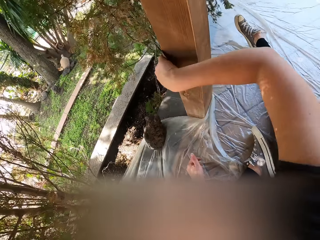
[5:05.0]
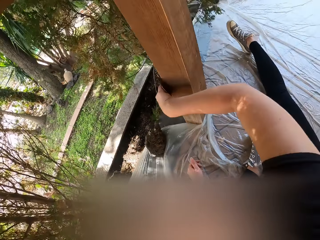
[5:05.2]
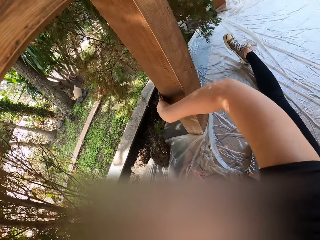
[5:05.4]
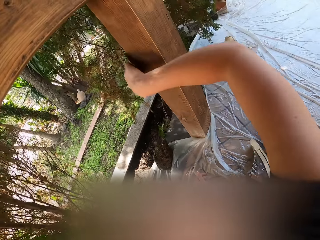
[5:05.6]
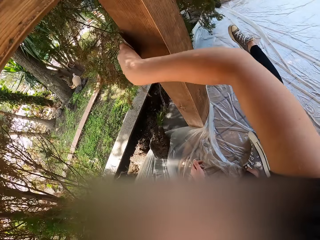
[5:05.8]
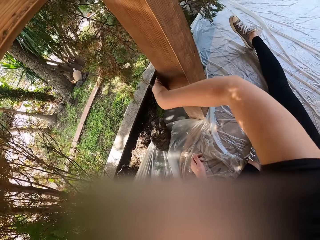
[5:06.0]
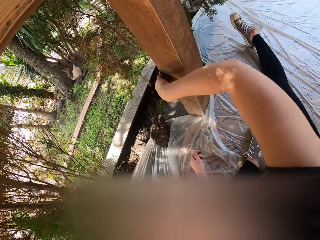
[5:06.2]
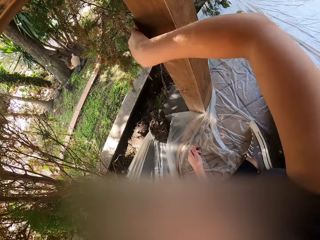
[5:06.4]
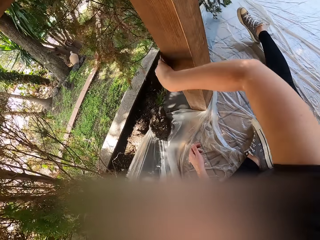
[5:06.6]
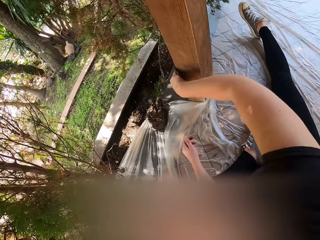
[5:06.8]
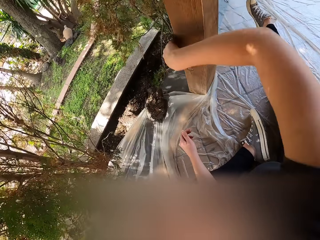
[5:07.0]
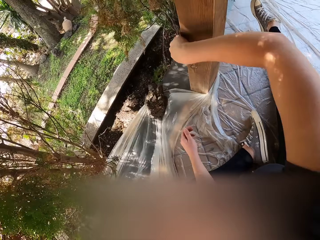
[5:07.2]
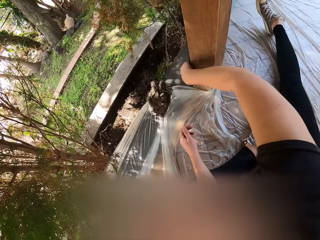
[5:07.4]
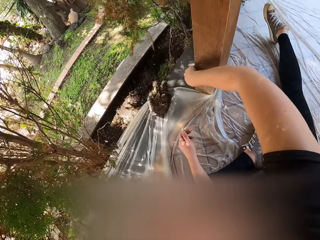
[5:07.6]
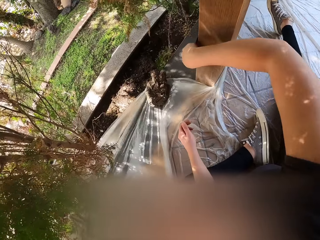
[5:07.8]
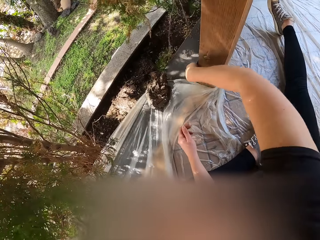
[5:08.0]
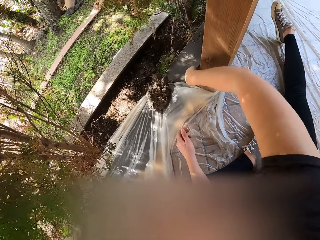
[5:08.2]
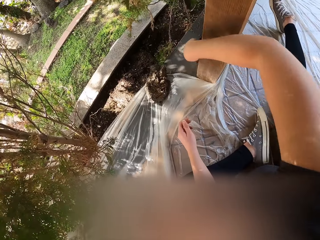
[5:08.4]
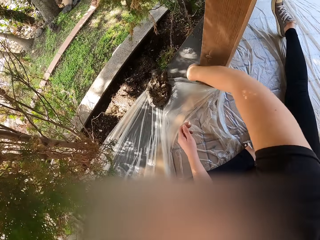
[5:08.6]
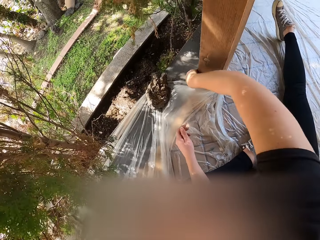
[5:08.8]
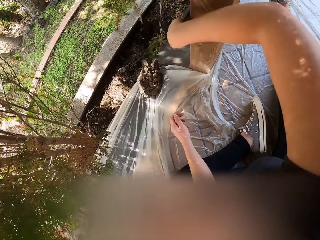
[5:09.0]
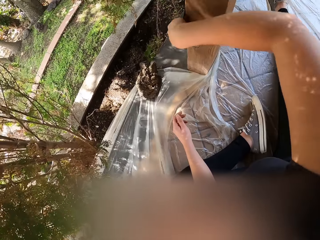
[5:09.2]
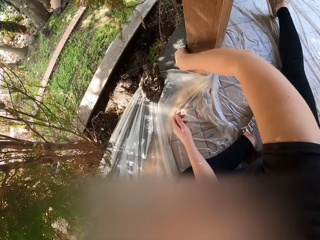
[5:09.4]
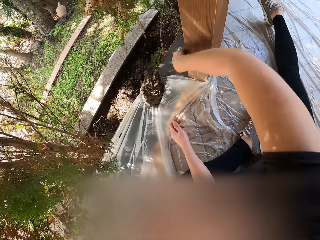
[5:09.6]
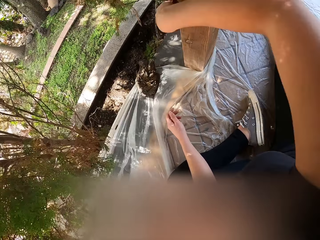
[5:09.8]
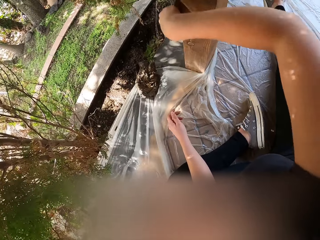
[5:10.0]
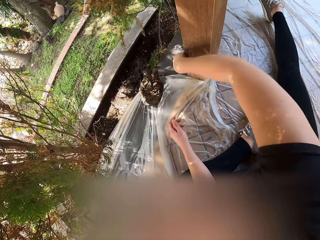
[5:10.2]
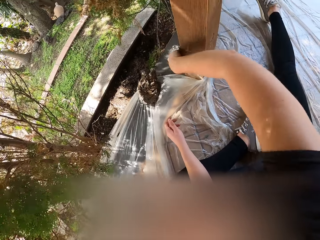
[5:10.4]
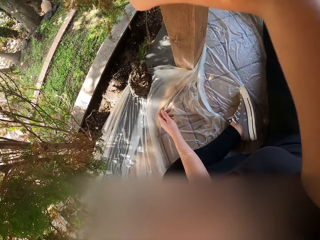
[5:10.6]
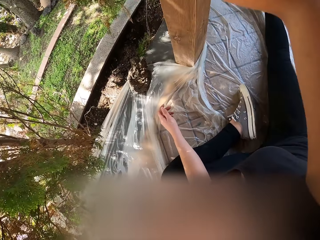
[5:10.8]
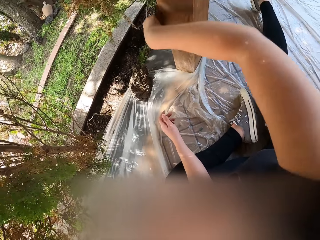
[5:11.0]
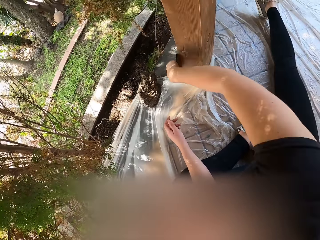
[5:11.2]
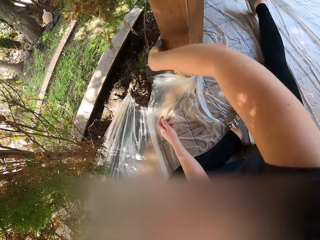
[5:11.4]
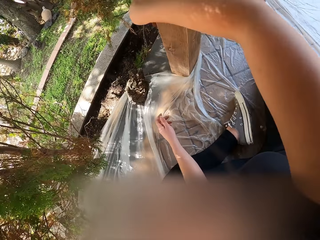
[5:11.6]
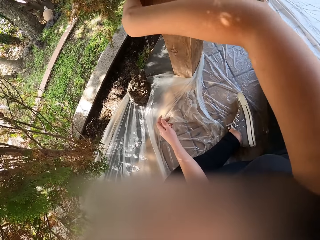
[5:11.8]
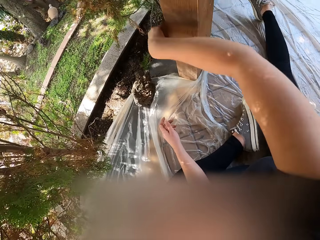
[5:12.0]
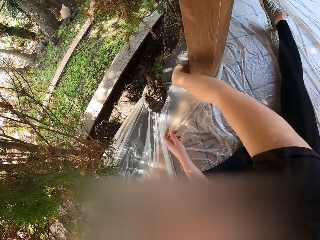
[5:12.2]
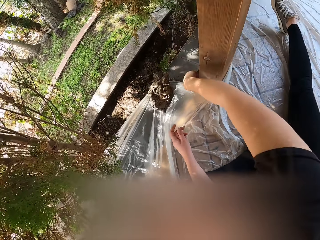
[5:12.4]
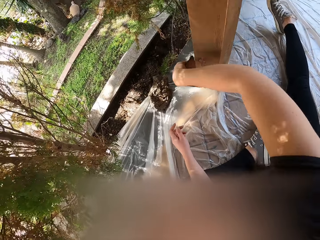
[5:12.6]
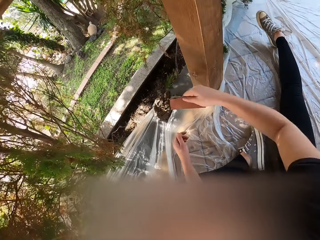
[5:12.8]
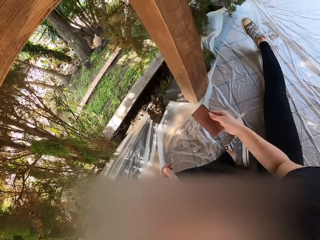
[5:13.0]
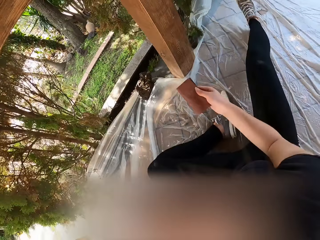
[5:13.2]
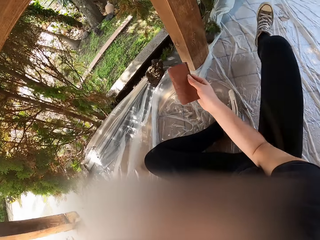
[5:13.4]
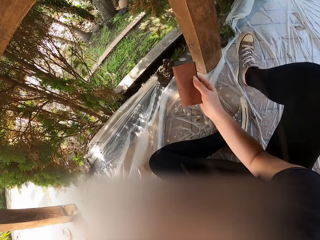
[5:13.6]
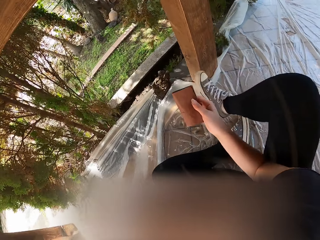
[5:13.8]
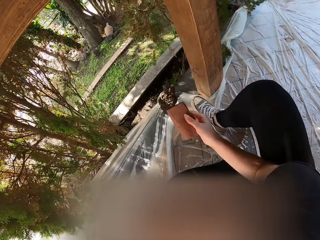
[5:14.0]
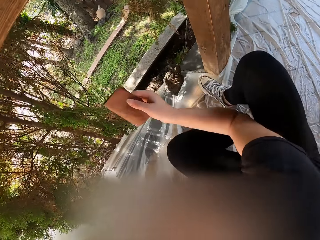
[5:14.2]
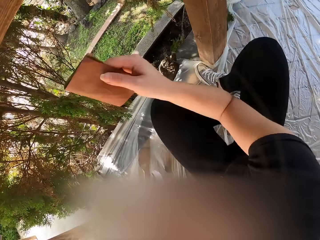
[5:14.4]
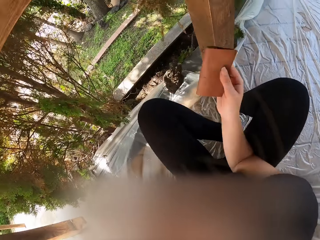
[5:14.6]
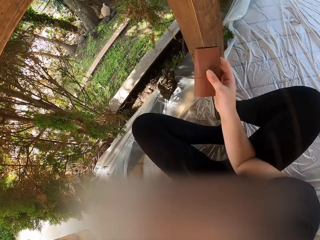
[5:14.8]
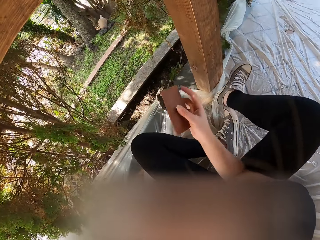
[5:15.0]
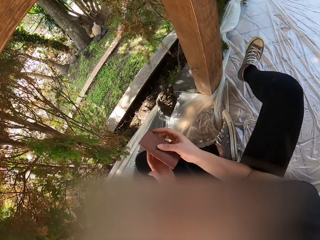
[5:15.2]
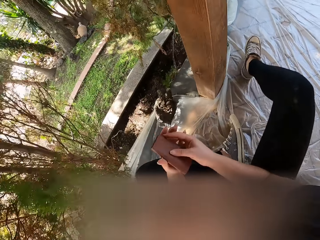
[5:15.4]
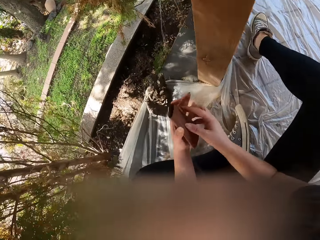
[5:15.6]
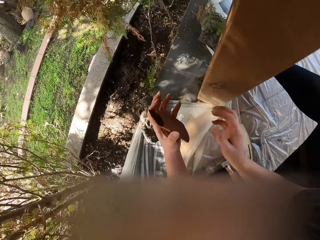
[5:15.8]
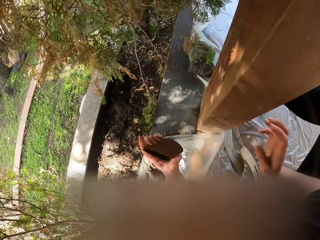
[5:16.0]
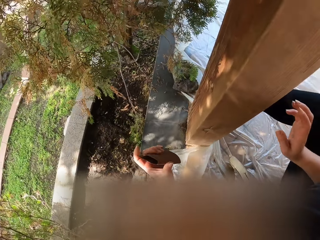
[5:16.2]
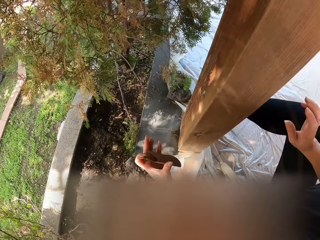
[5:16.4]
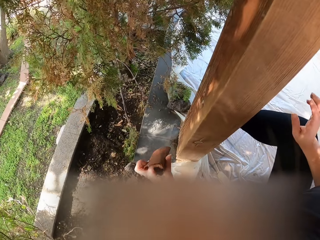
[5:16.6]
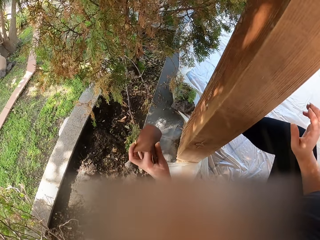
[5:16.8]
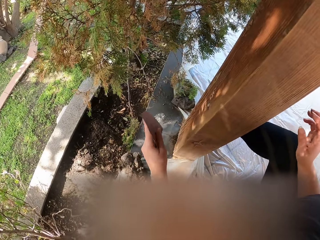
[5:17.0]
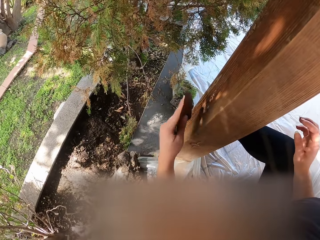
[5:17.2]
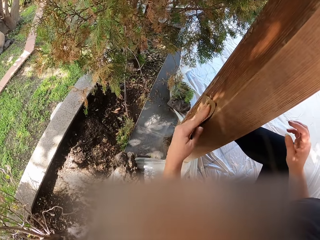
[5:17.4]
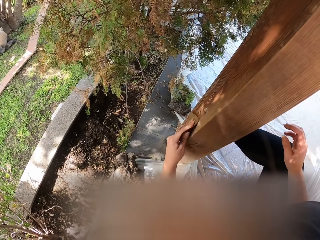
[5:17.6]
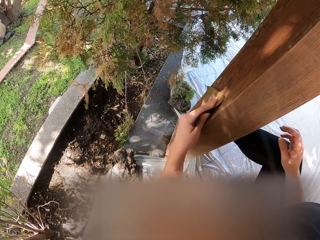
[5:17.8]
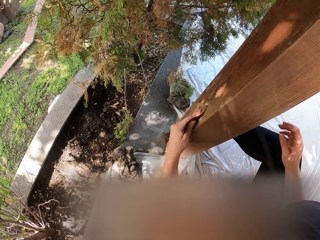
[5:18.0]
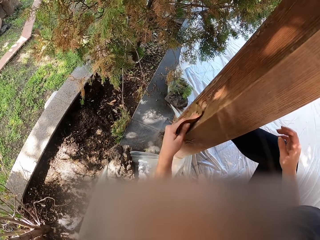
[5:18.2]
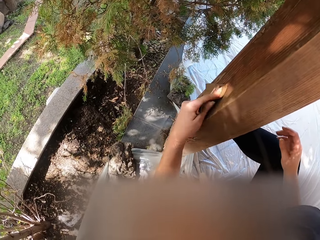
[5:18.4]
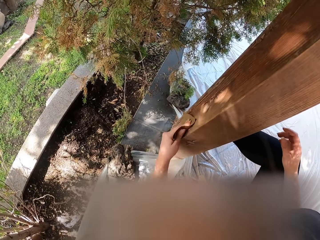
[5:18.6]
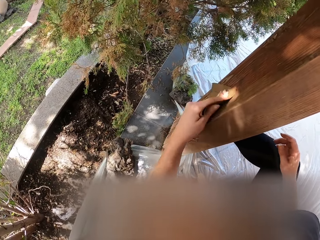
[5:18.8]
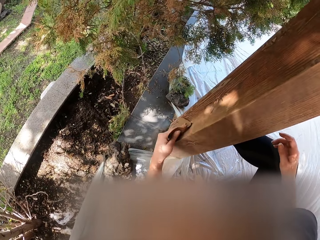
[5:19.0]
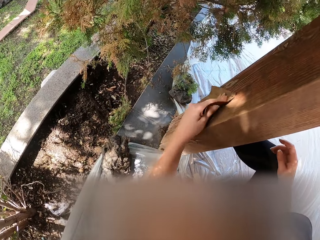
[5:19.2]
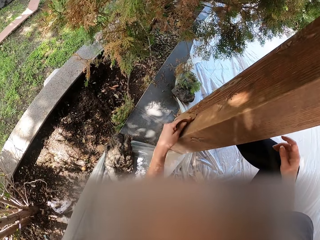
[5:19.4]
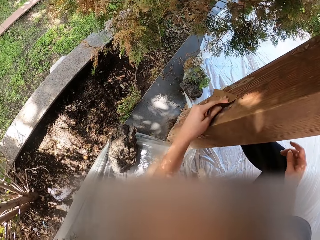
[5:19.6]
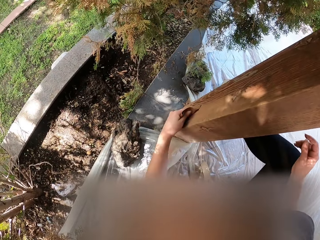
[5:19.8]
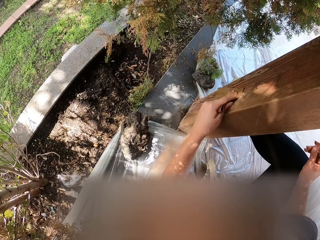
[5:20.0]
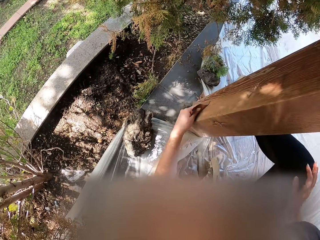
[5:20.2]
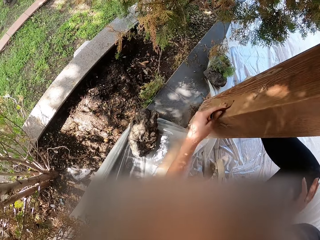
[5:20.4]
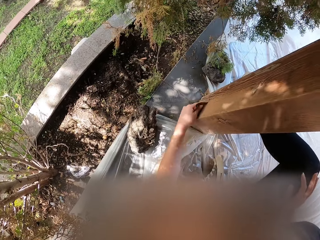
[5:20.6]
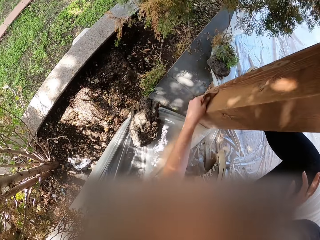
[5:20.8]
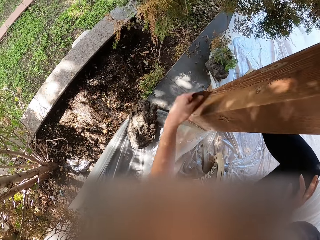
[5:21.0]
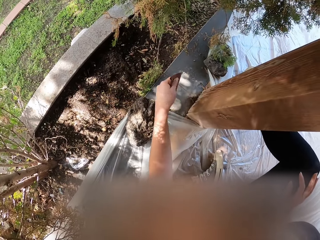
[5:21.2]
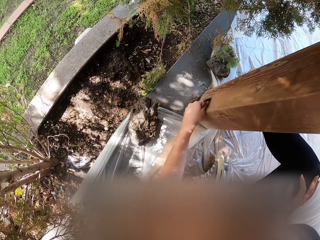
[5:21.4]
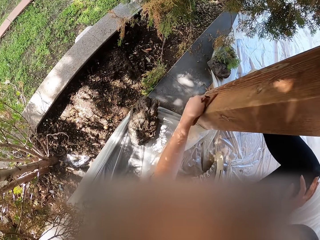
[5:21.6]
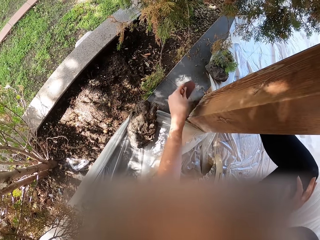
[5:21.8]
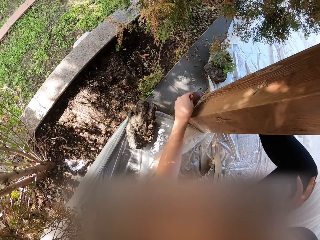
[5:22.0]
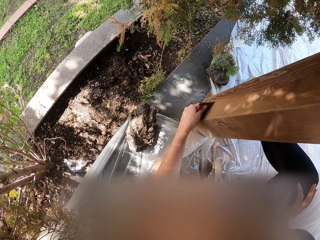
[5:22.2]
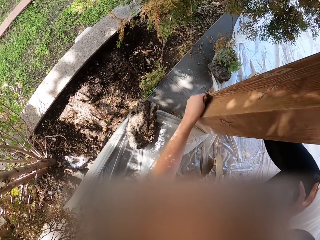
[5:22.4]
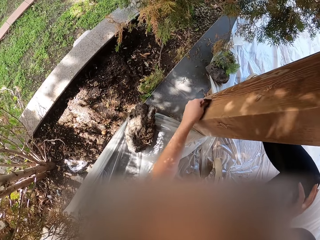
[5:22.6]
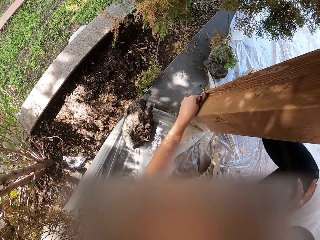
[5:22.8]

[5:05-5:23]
The camera wearer holds the sandpaper. They move on the floor. They hold the sandpaper with the hands. They hold the sandpaper with the left hand. They smoothen the wood.

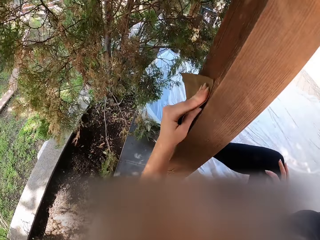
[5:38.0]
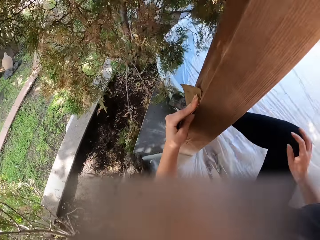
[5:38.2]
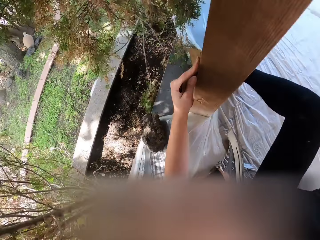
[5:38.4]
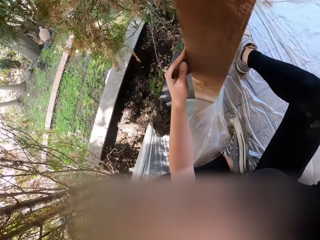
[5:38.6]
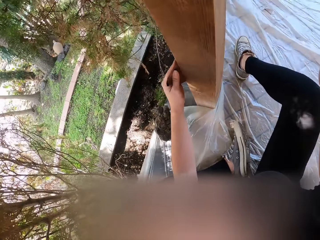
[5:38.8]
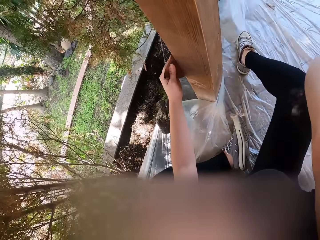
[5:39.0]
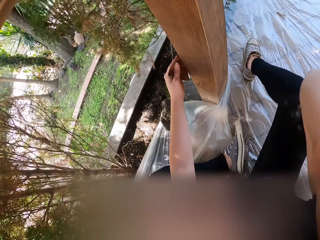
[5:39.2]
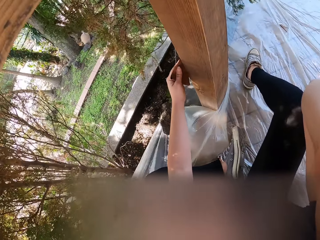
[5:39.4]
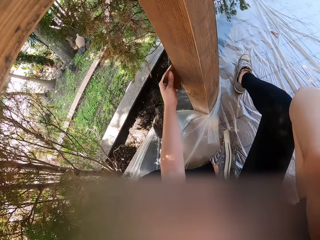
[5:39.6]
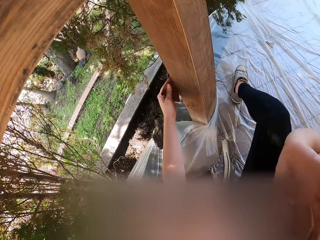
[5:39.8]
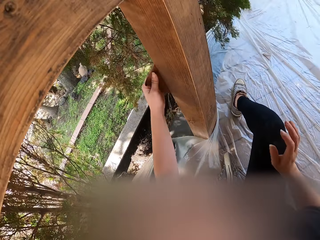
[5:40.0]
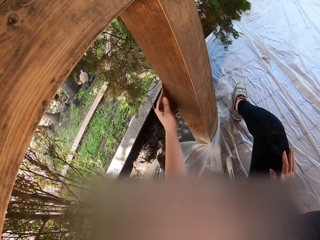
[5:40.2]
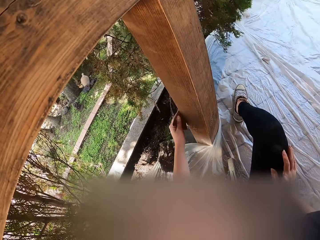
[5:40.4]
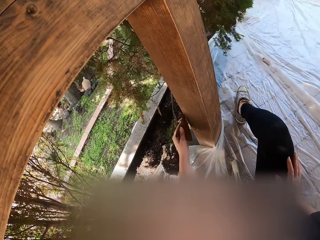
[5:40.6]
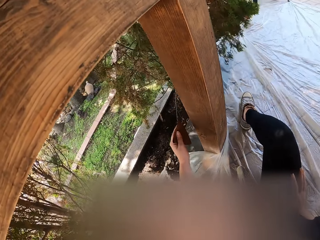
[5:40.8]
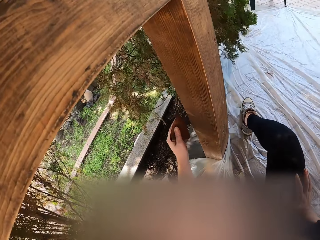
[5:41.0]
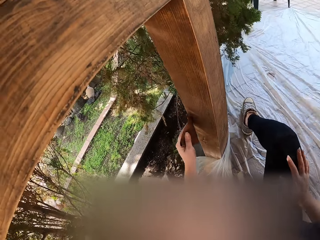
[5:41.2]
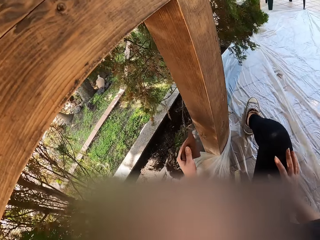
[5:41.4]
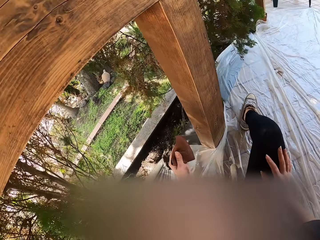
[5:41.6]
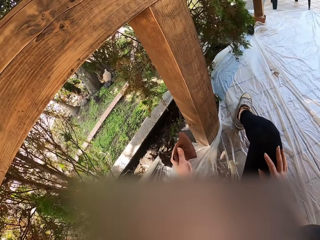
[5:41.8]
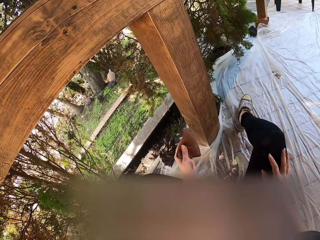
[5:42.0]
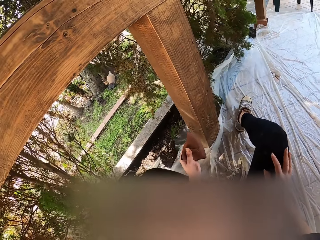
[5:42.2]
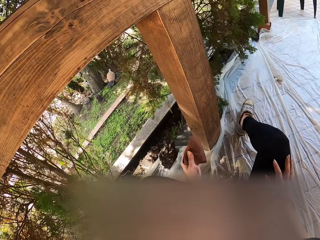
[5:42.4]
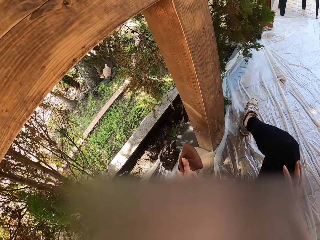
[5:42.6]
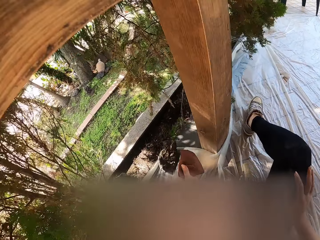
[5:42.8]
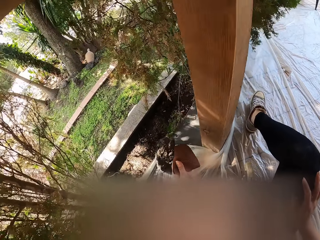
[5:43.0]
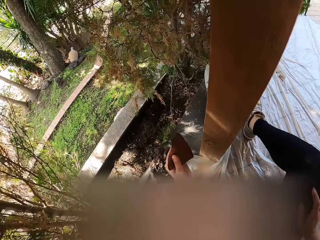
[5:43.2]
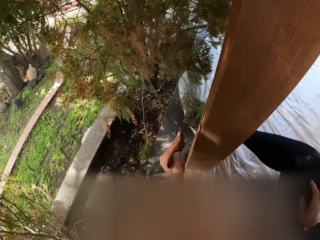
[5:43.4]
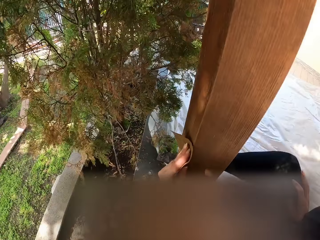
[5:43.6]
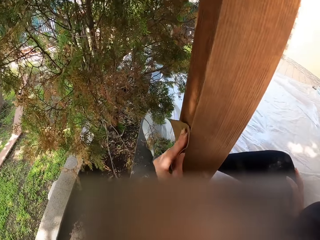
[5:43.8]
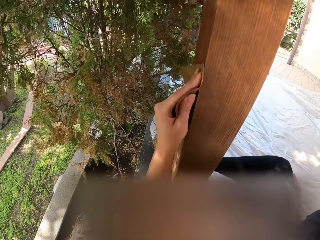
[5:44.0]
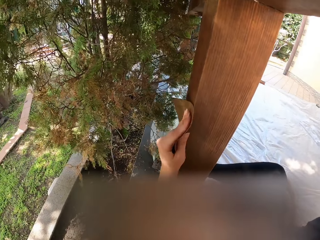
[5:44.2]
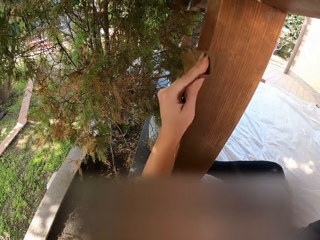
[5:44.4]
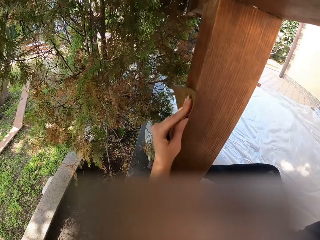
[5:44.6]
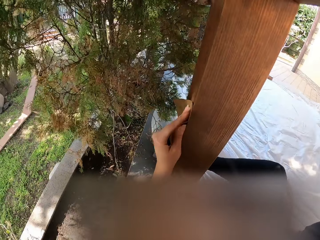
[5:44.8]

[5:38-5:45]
The camera wearer lifts the right hand. They put the right hand on the lap. They hold the sandpaper. They look at the wood. They smoothen the wood.
